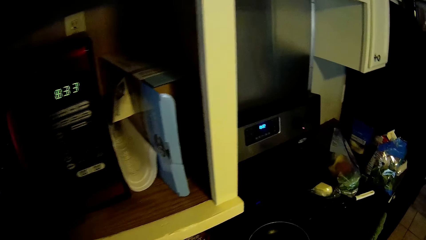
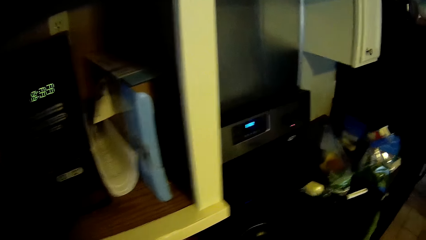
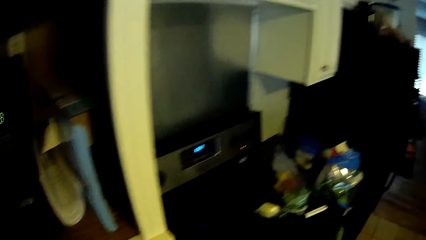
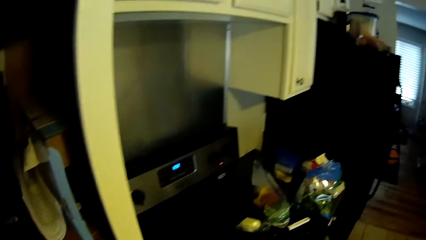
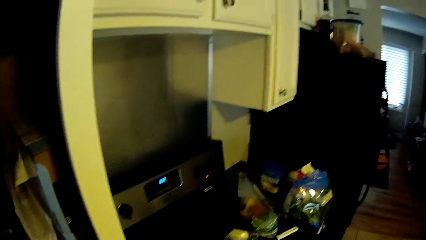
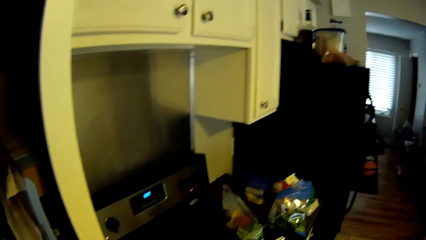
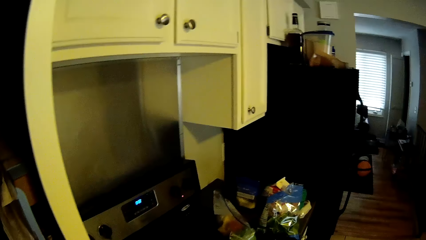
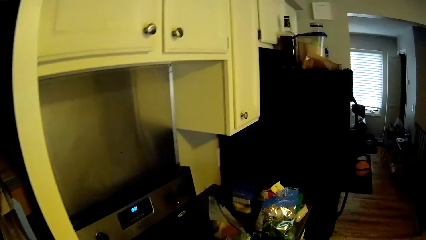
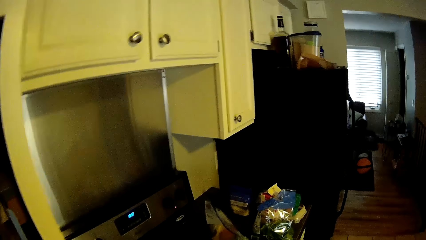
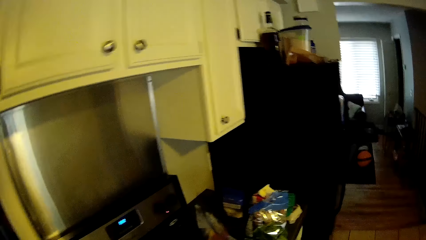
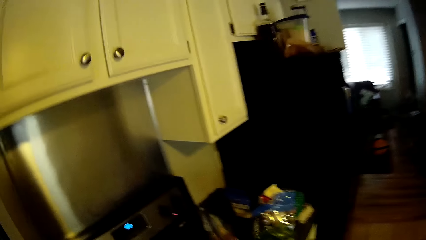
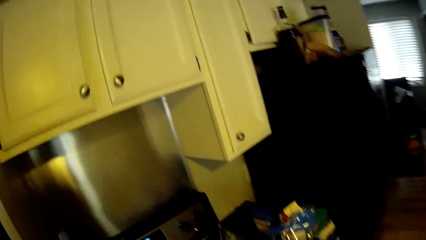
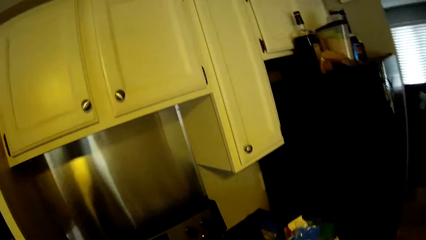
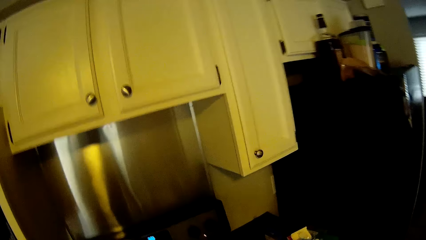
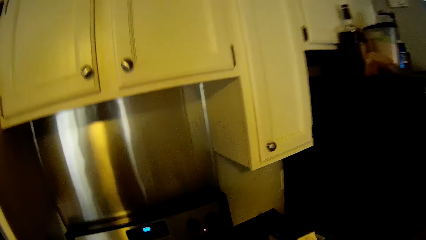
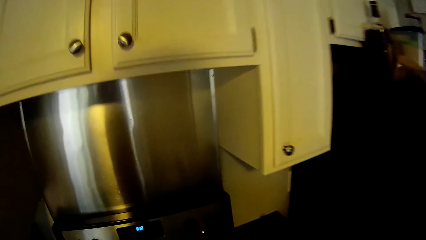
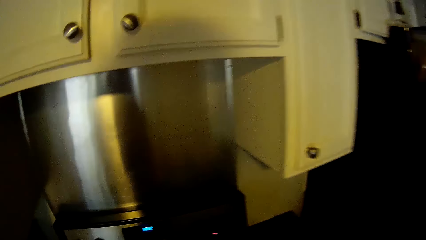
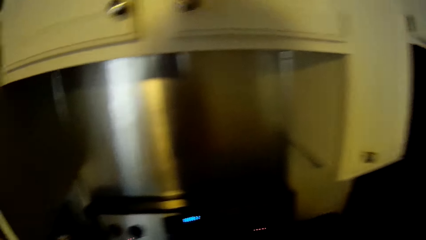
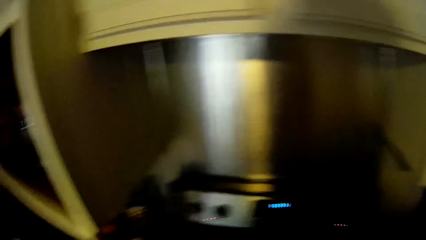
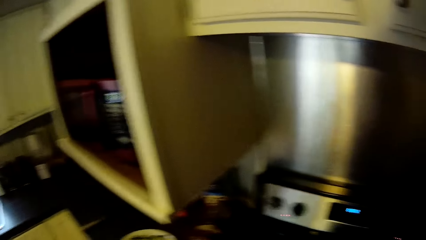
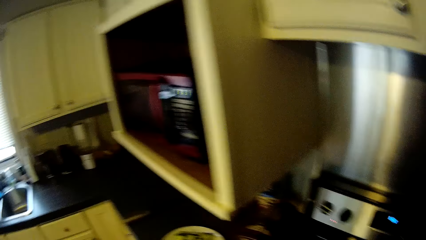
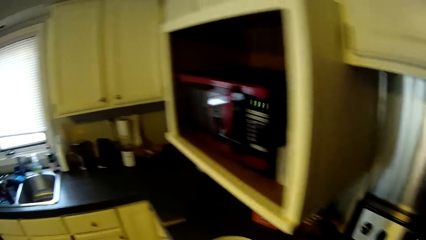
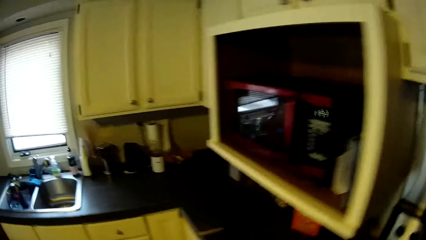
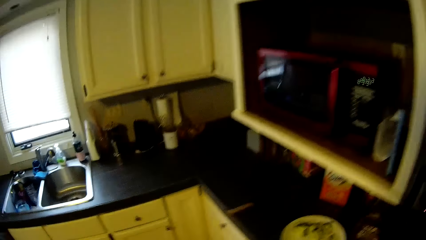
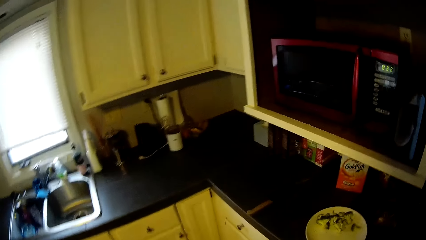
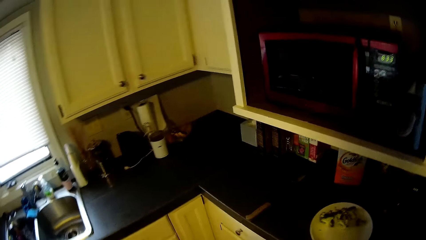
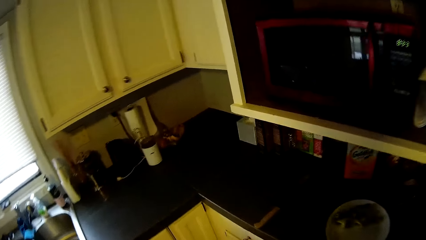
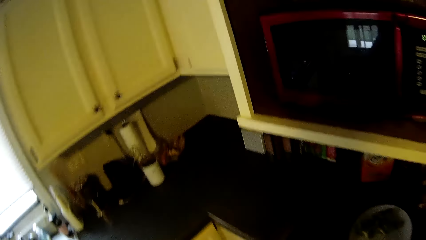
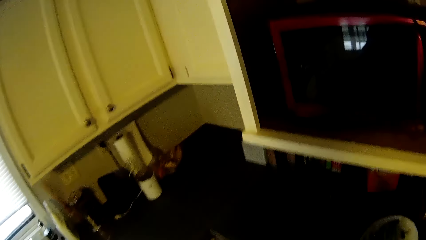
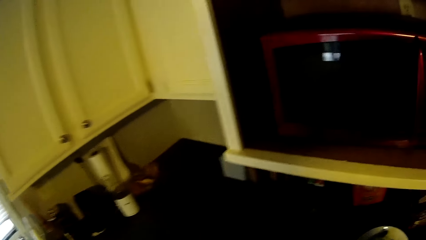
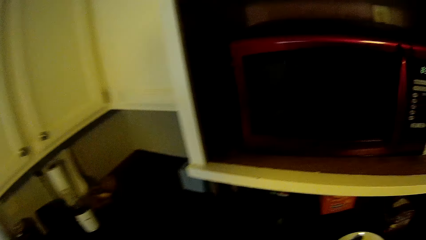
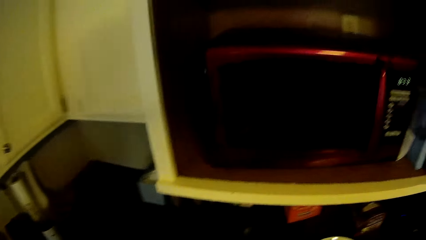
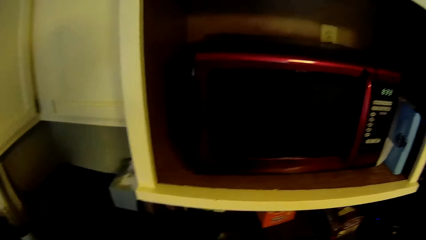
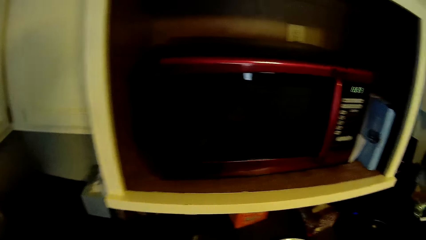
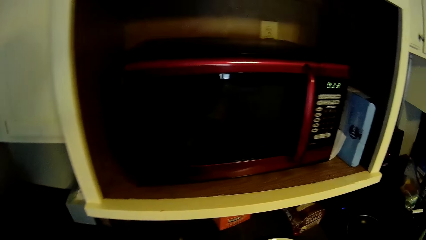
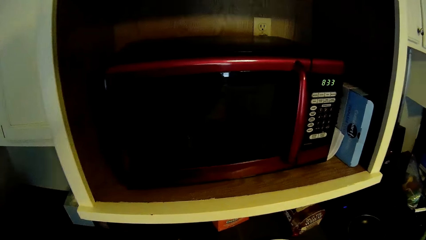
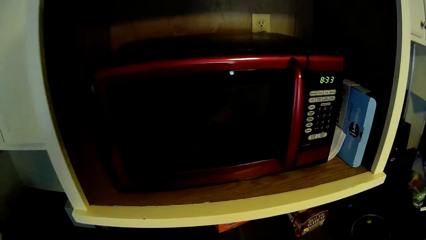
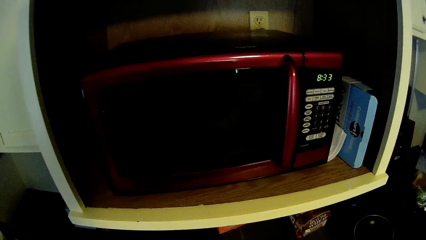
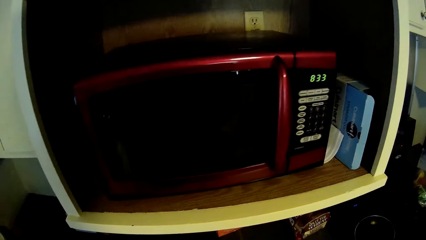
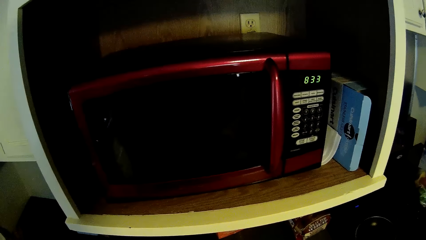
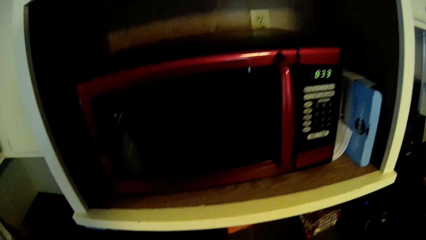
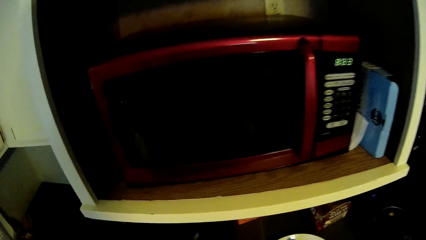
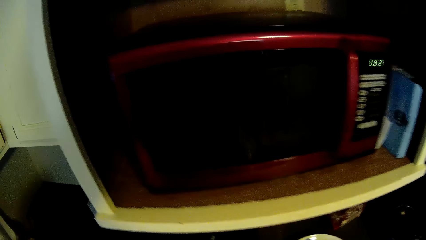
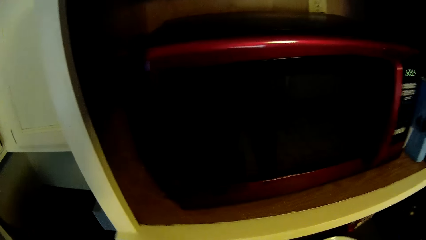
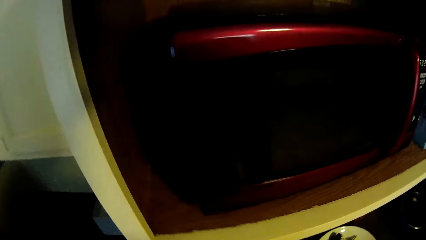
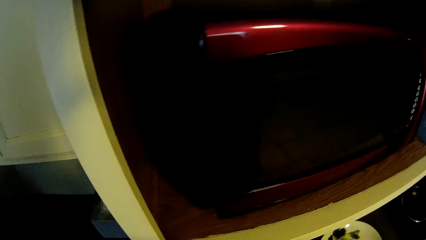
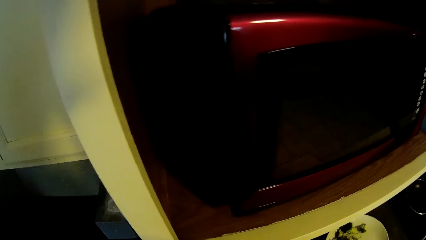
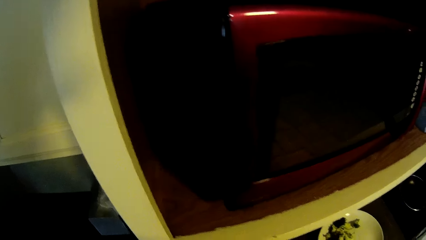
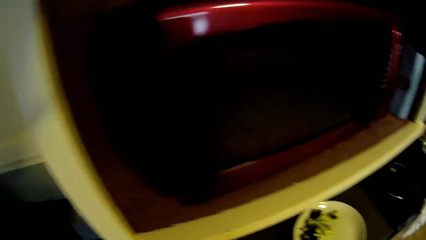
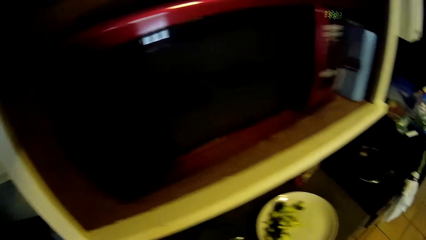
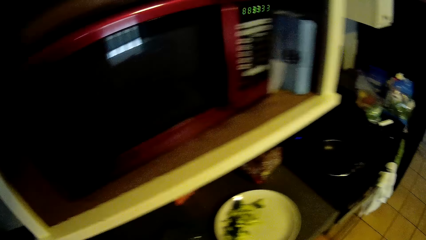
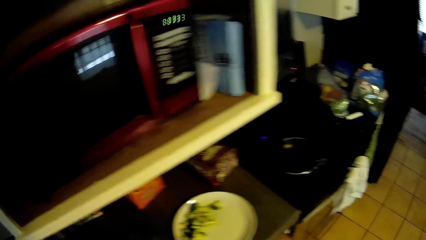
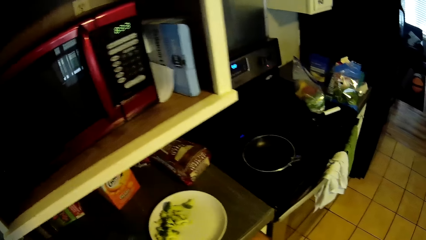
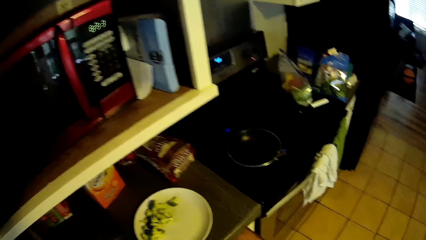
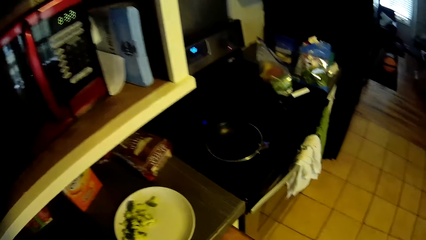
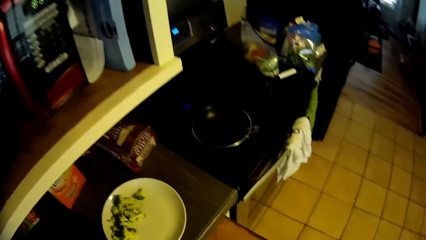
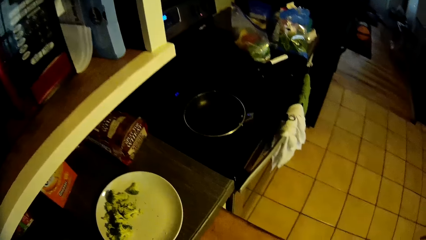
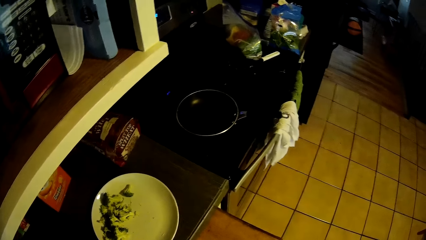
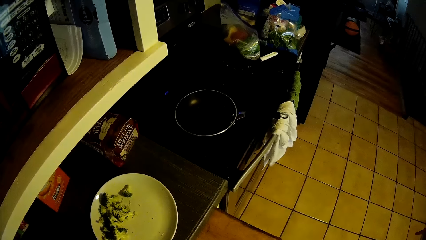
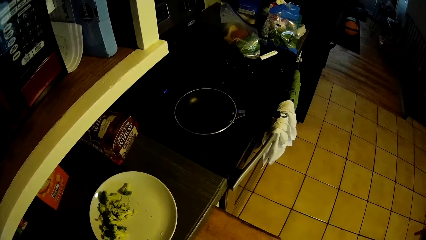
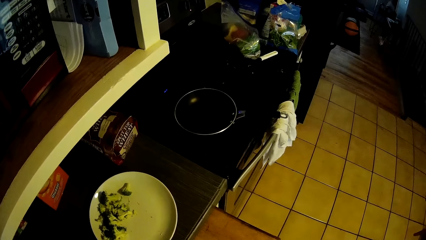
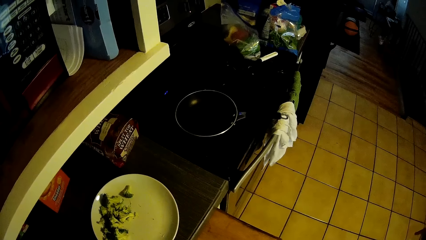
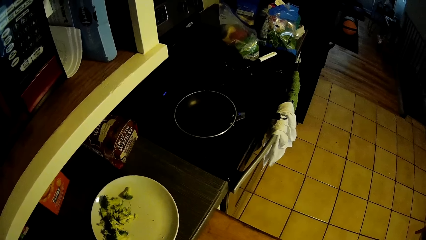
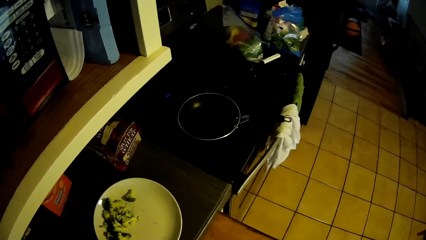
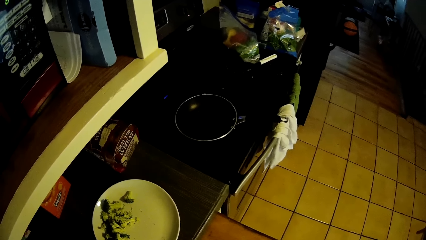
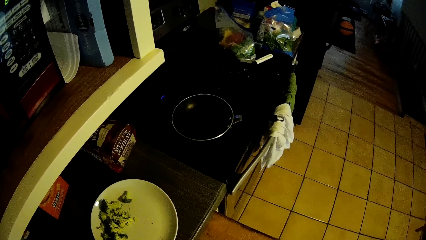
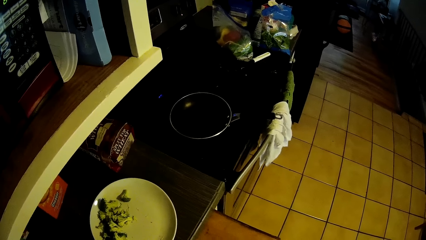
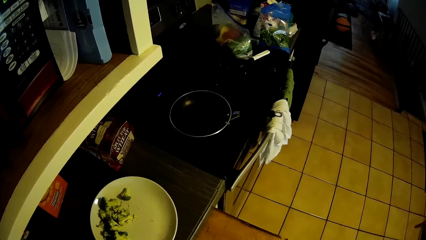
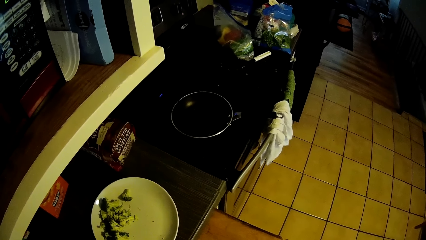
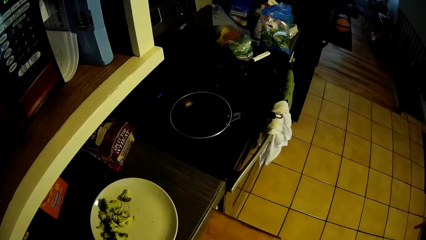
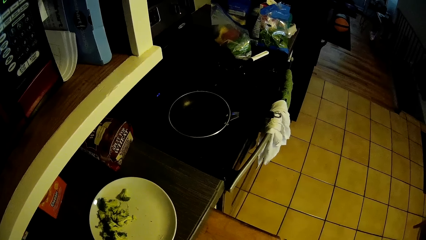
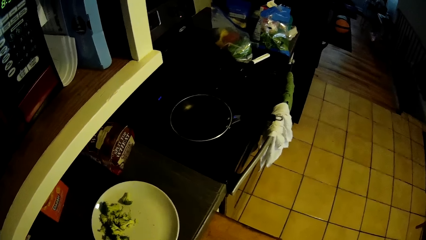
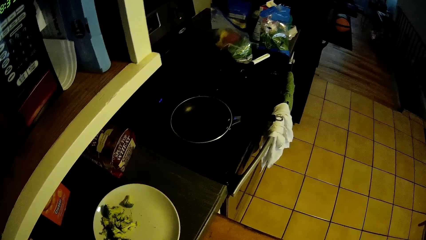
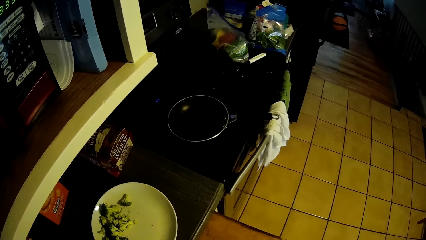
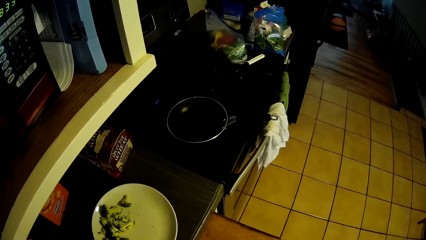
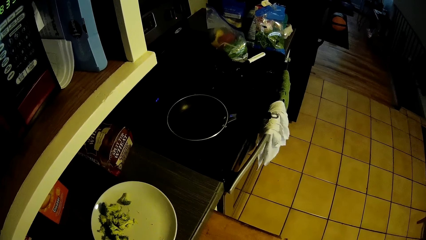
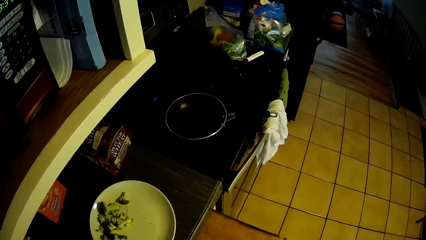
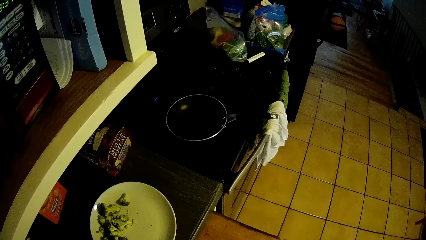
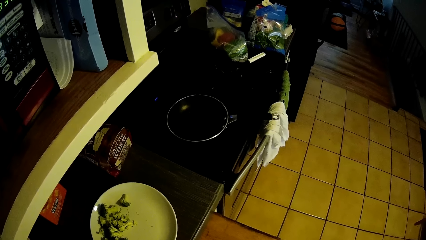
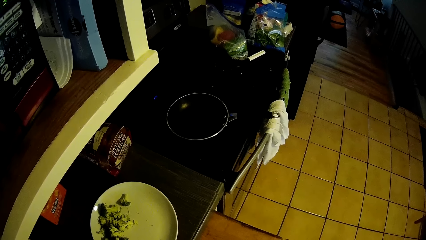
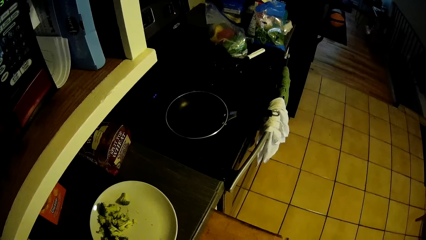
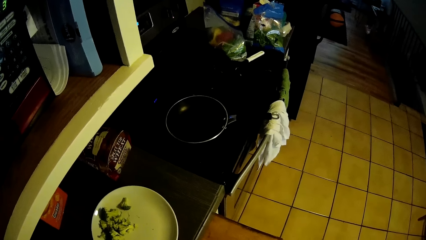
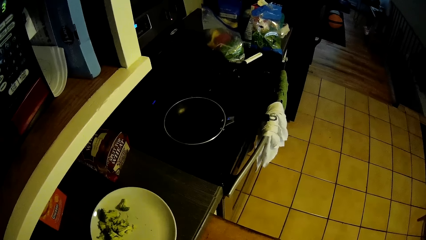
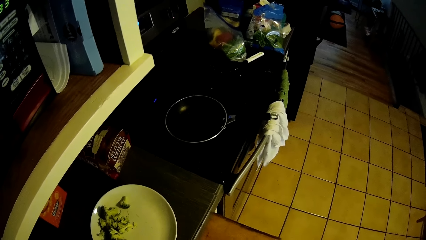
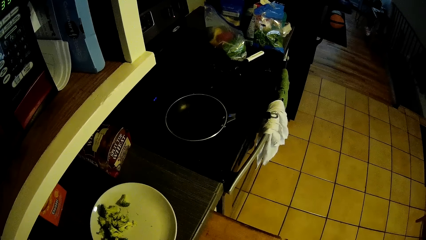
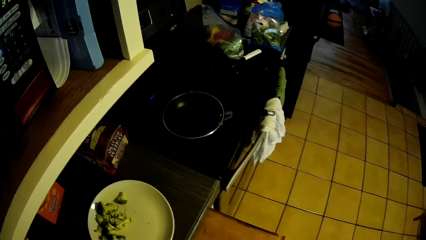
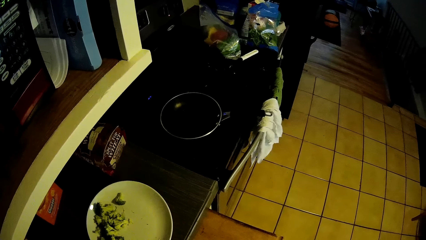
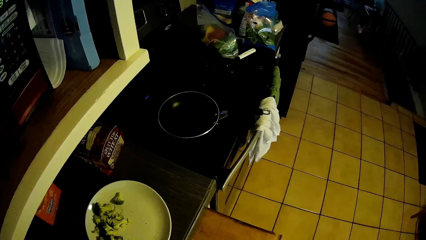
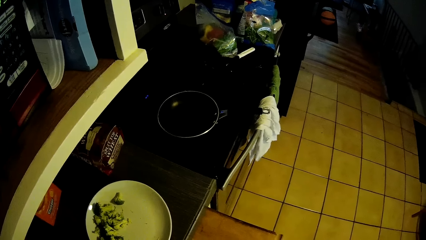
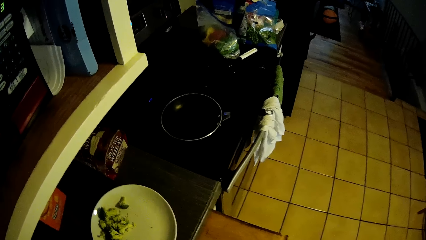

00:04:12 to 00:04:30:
The camera wearer walks around. They look at the microwave. They look around.
